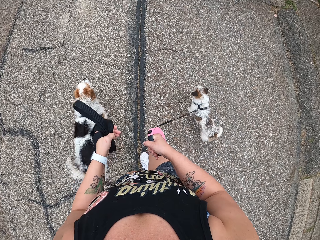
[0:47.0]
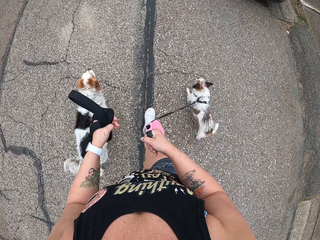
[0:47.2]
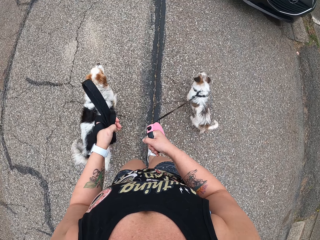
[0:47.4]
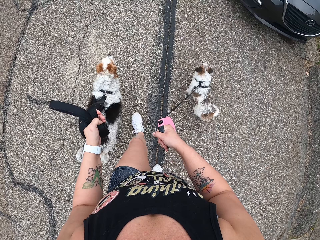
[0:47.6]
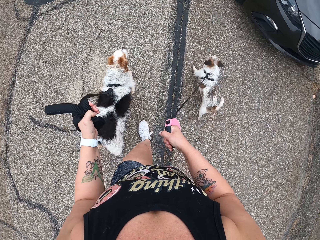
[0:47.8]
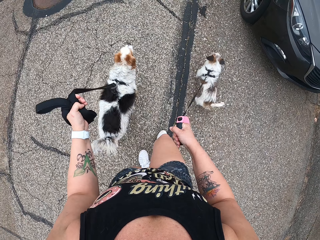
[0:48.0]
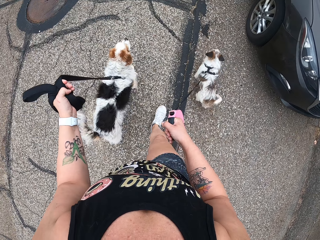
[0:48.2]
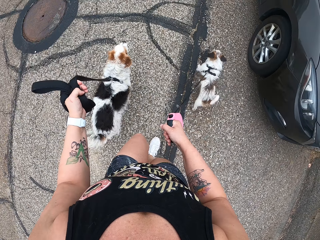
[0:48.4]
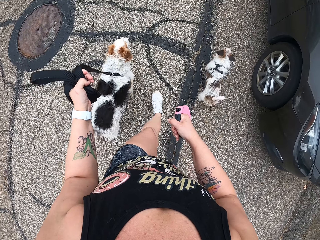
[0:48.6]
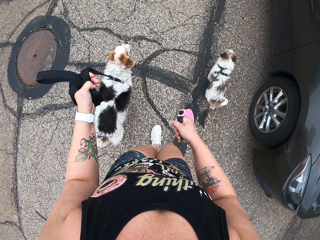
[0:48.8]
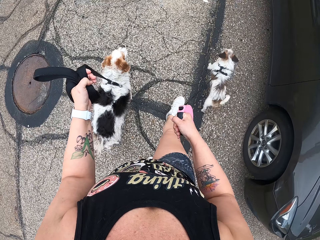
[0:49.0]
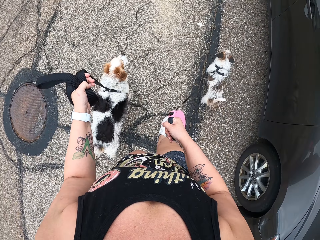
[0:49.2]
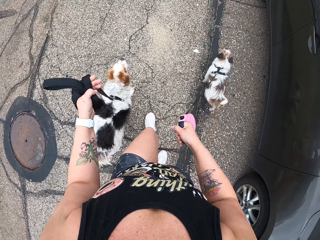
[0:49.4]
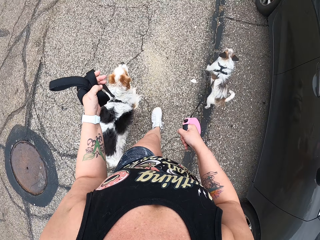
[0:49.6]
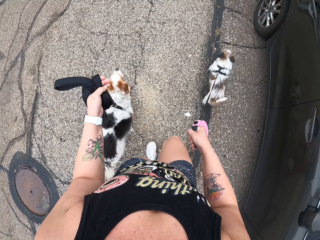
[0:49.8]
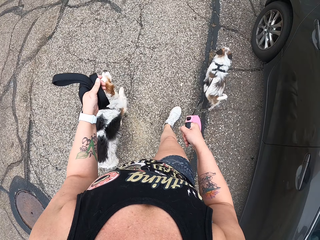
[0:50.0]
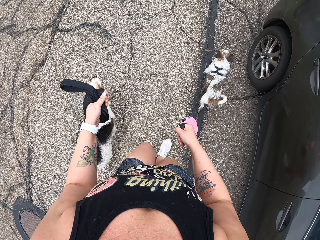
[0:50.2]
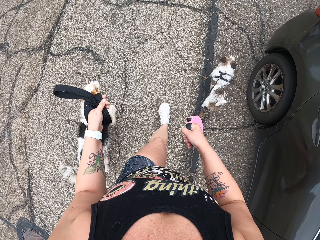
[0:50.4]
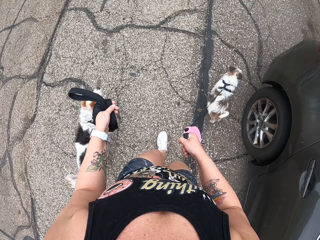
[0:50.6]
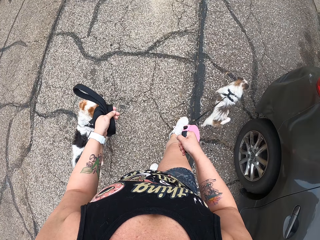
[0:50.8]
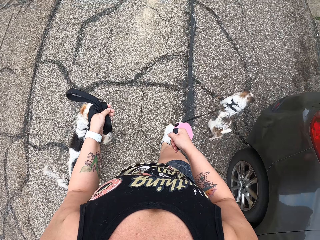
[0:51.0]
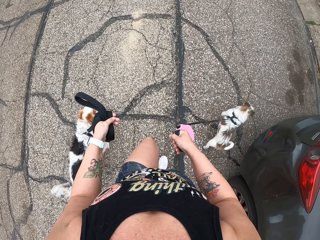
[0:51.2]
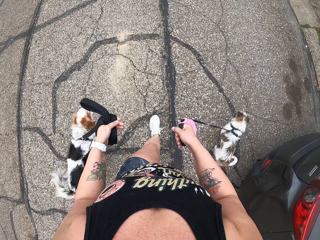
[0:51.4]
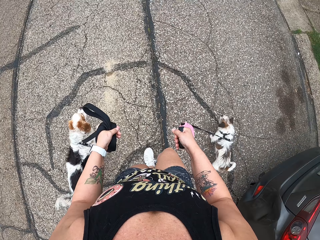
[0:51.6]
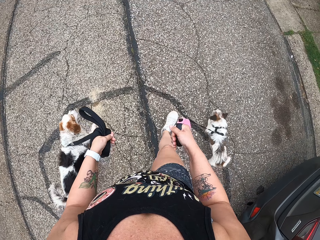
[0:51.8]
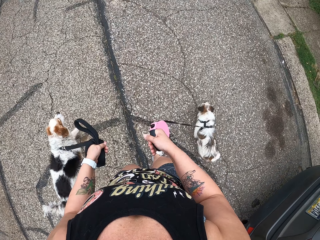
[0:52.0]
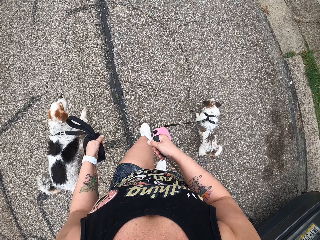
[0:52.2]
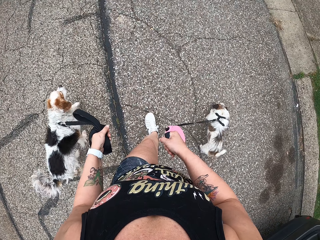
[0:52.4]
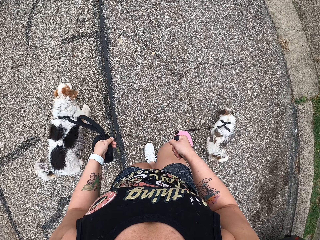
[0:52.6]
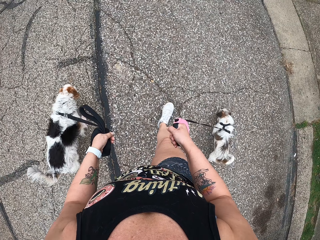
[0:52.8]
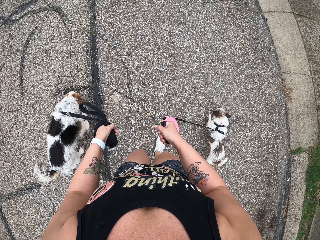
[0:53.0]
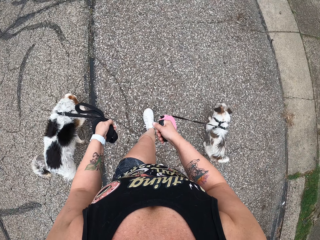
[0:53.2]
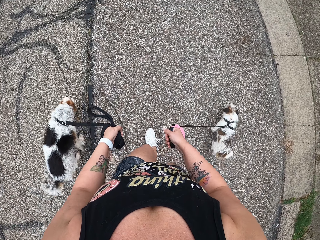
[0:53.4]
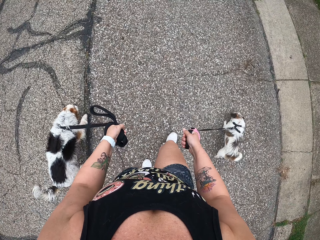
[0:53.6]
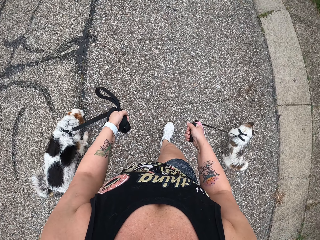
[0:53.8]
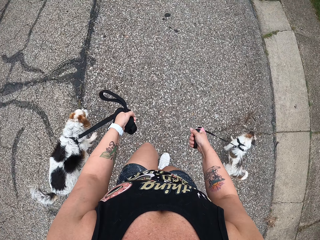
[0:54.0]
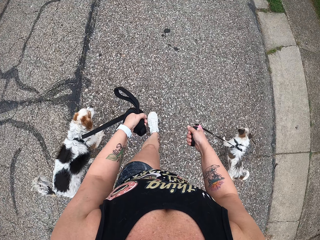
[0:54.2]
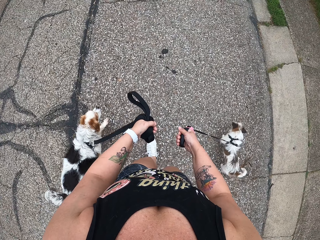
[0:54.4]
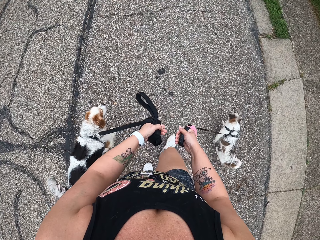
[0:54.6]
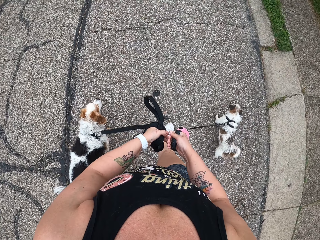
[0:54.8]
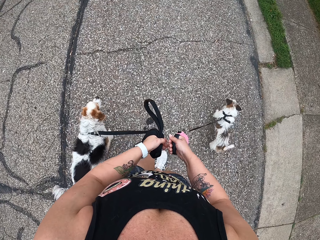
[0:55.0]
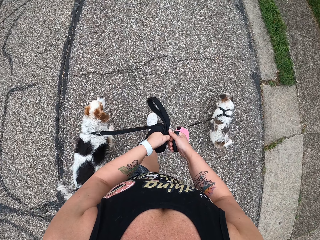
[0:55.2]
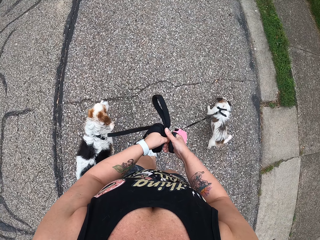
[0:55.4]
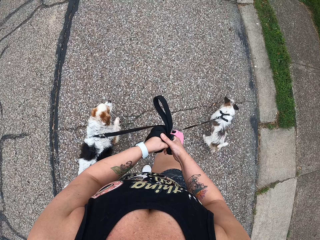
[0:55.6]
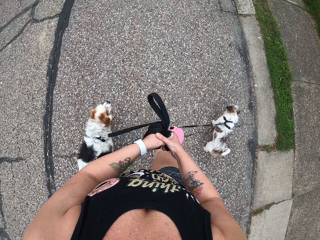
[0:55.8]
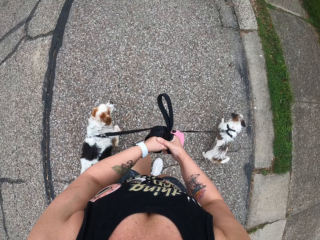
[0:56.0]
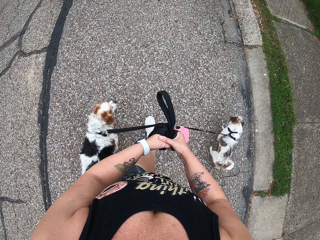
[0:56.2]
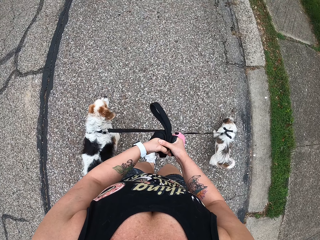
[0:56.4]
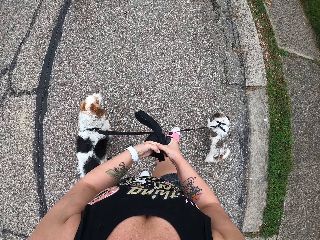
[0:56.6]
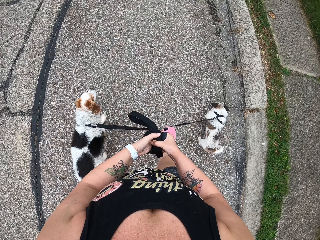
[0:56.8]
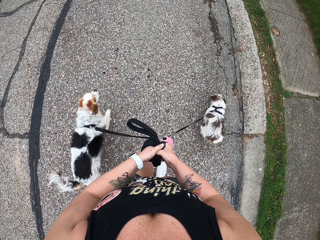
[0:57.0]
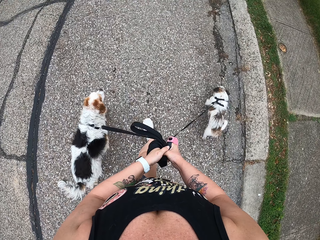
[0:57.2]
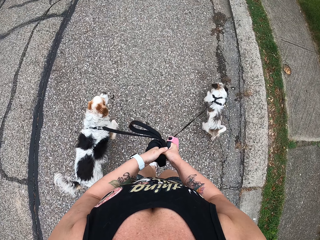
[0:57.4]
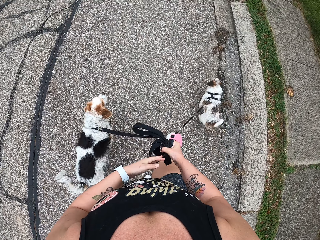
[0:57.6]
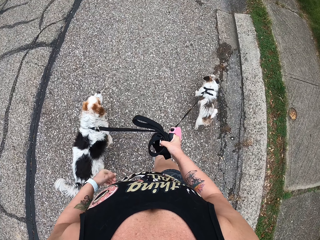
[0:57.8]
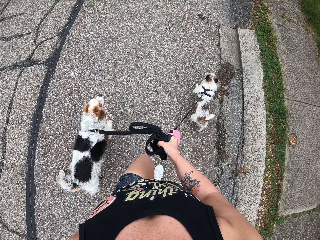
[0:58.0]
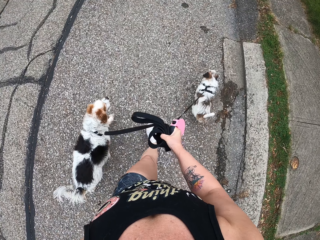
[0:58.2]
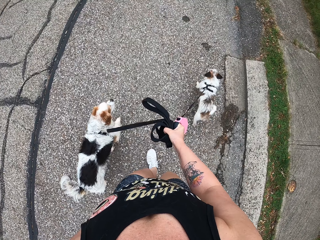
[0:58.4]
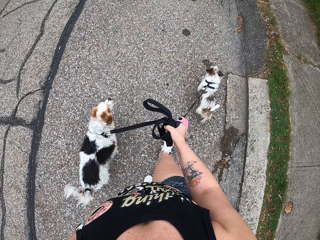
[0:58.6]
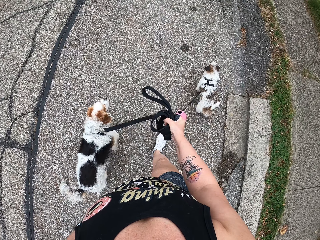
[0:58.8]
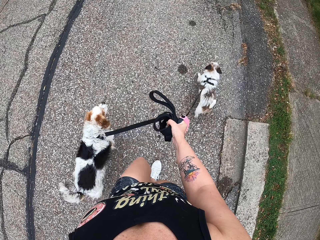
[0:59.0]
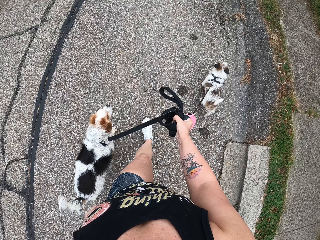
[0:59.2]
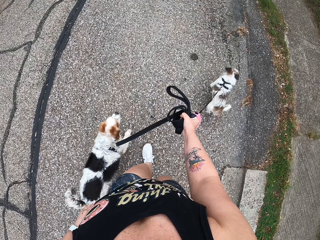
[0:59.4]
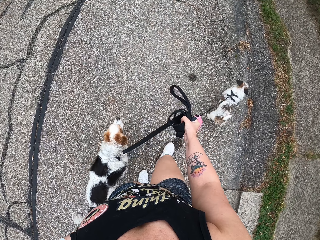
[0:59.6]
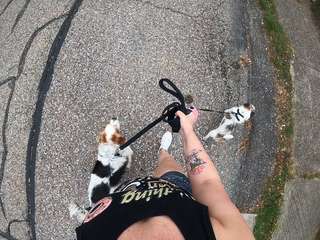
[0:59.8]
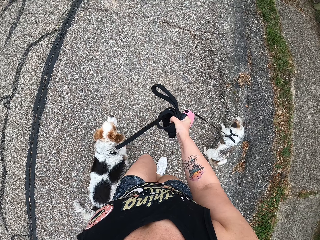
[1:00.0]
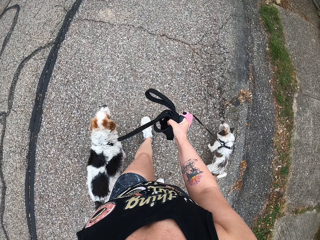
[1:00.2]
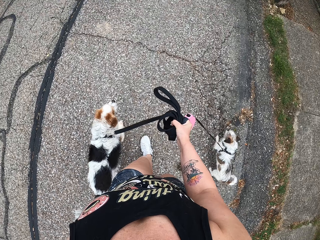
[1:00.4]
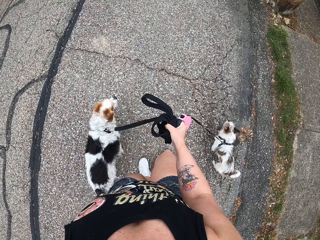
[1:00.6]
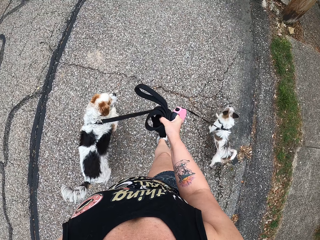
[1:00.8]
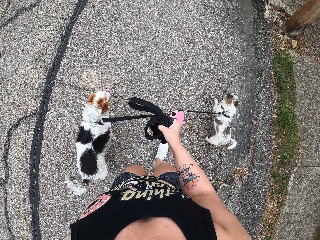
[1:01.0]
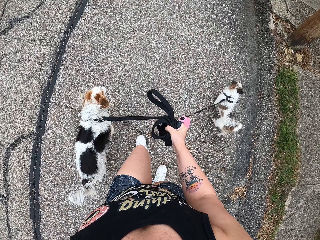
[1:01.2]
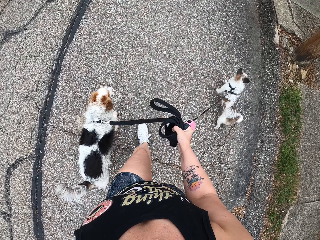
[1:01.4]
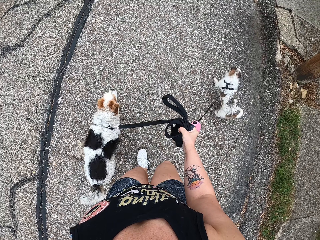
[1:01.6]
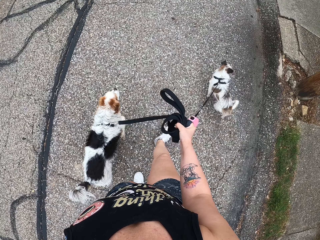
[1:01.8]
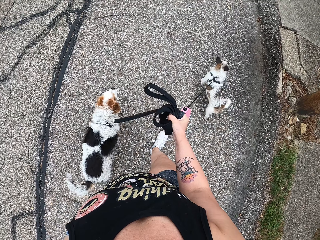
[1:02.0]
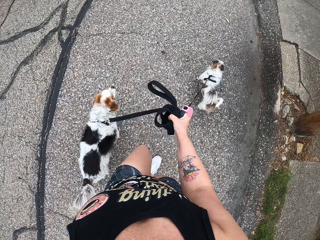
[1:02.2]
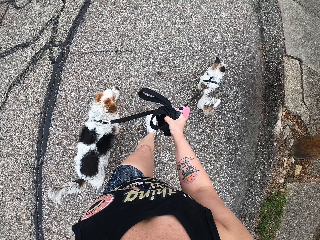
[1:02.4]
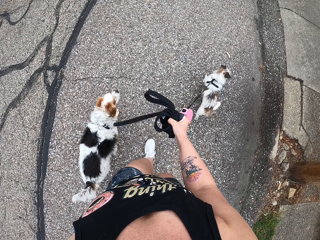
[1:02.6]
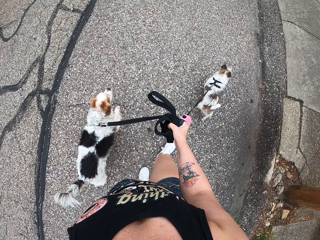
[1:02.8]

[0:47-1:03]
The camera wearer walks the dogs beside a car. She walks the dogs on the road. She joins her hands. She walks the dogs on the road. She switches the leash to the other hand. She holds the dog leashes in one hand. She walks the dogs on the road.

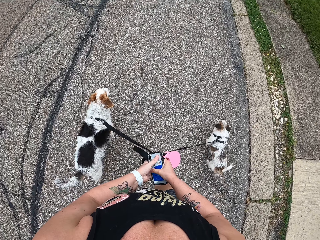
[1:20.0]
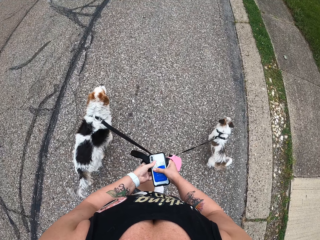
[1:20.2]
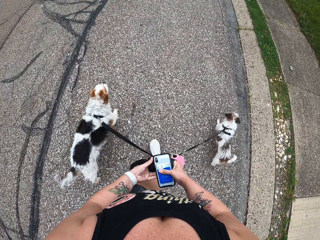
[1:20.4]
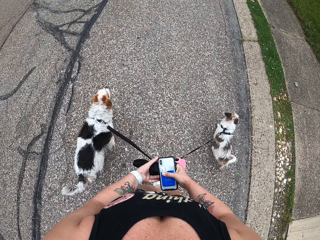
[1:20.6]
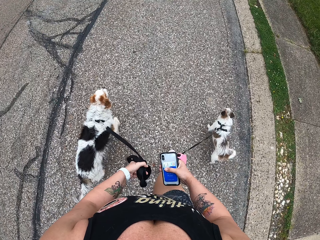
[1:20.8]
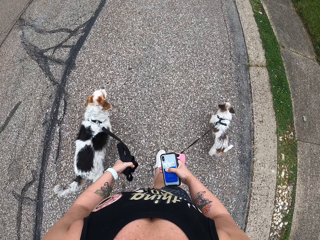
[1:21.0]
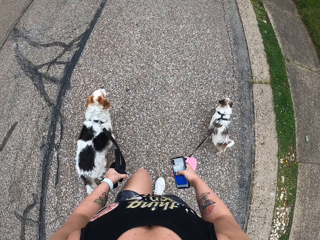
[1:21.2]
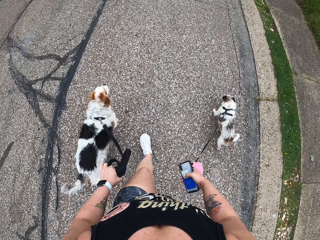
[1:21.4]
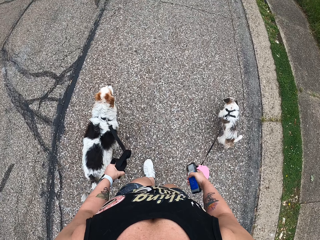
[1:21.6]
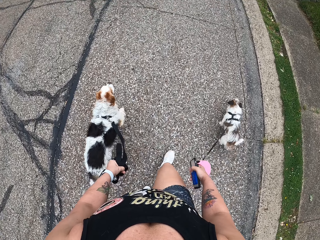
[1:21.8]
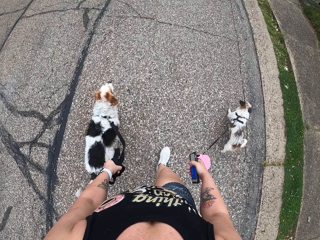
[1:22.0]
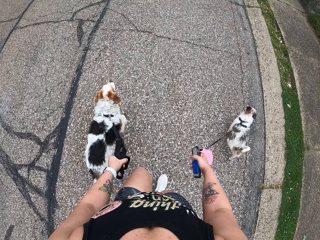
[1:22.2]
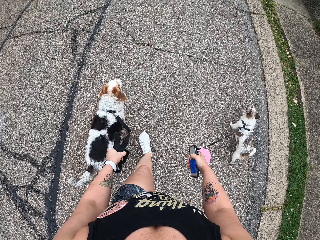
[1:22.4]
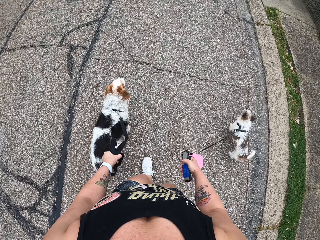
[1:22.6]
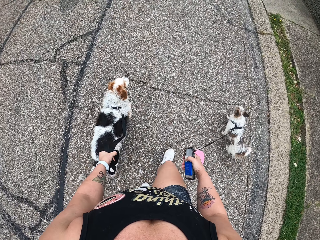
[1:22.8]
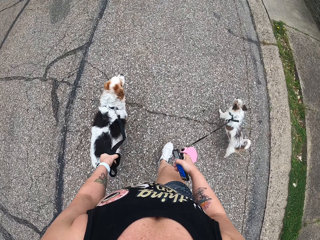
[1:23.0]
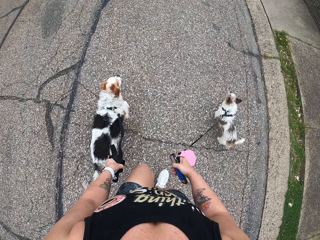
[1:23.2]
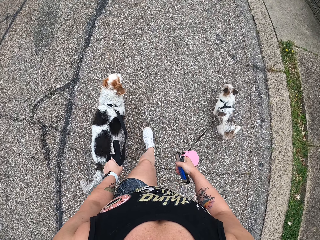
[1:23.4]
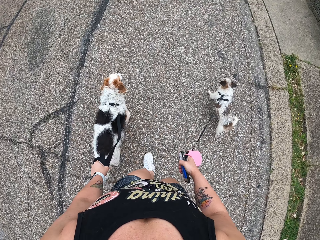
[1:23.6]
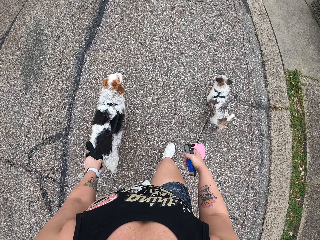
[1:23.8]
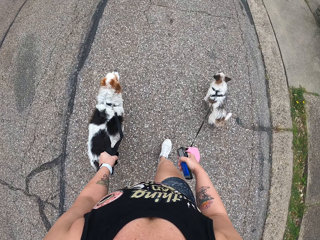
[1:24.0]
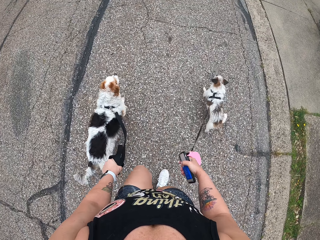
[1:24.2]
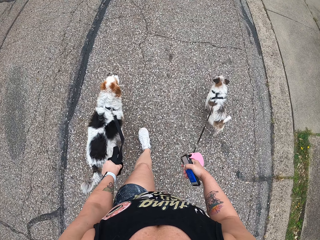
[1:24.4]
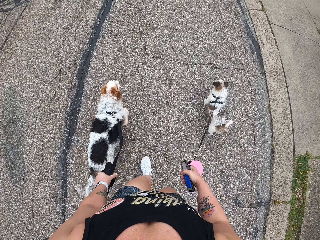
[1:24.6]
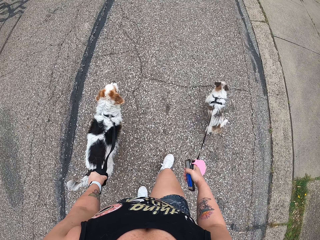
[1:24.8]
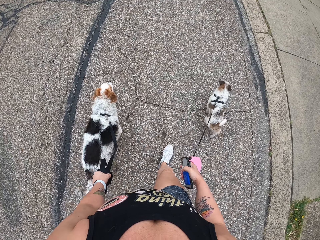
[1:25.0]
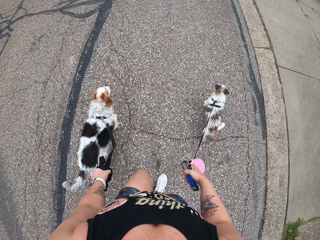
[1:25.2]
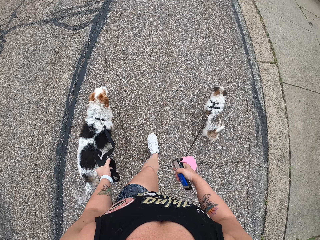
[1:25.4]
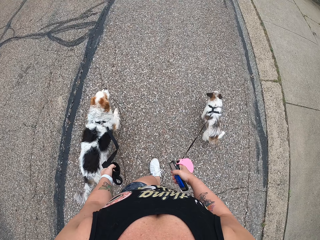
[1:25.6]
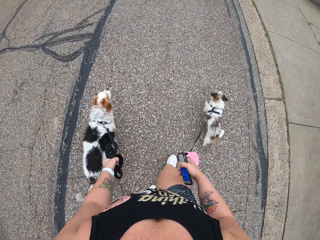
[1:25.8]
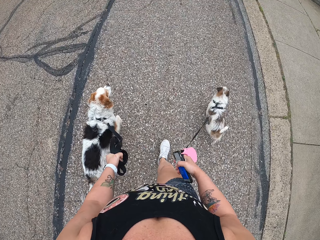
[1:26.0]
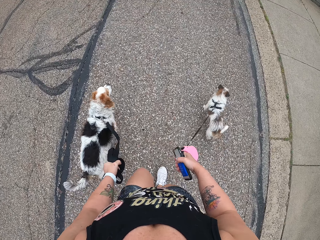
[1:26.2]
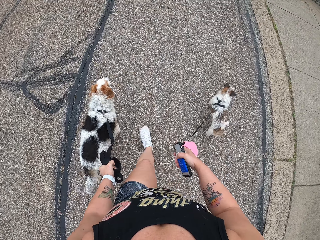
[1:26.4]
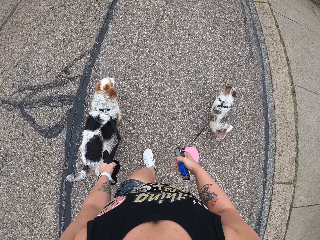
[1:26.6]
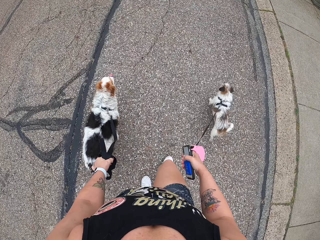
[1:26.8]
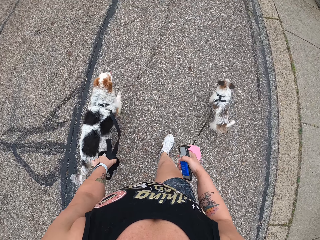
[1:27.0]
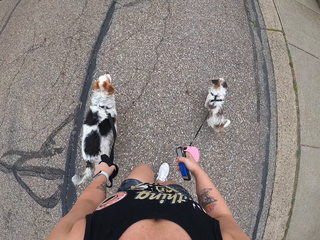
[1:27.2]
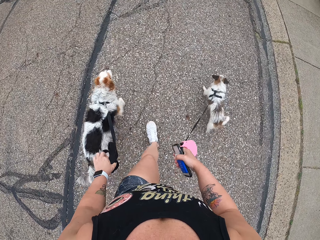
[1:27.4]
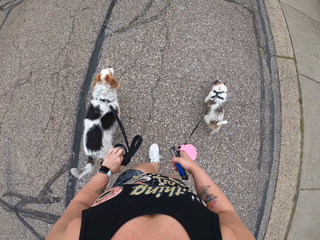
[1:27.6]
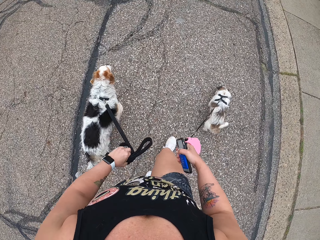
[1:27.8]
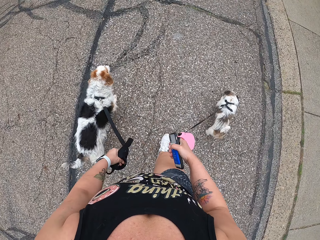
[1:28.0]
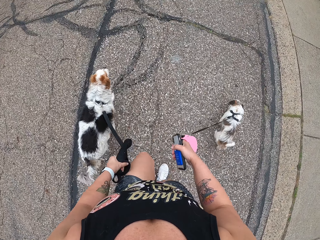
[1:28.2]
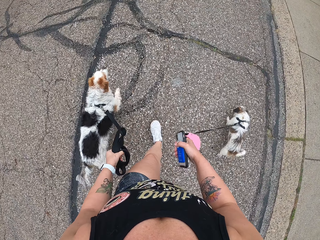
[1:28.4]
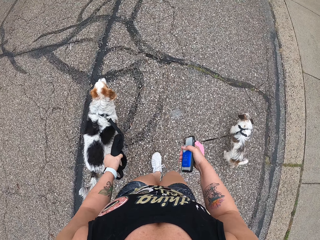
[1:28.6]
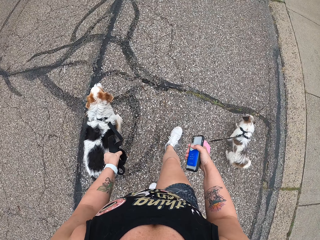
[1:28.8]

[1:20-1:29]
The camera wearer switches the phone to the other hand. They switch the leash to the other hand. They separate the dog leash in hand. They walk the dogs on the road.
